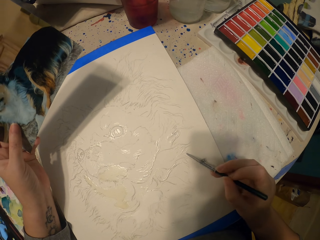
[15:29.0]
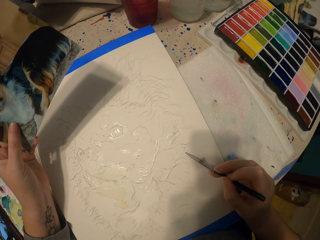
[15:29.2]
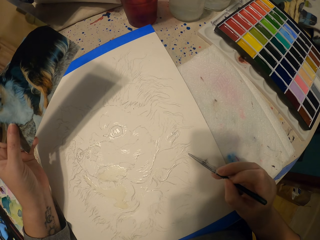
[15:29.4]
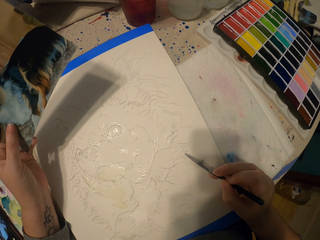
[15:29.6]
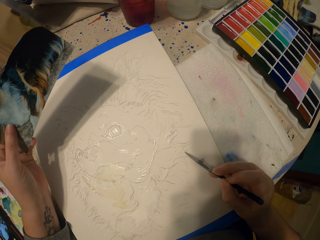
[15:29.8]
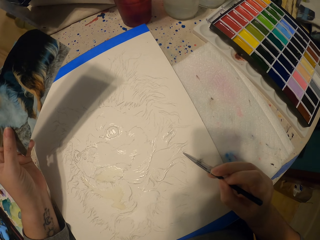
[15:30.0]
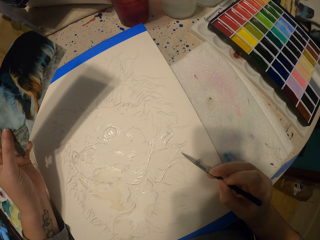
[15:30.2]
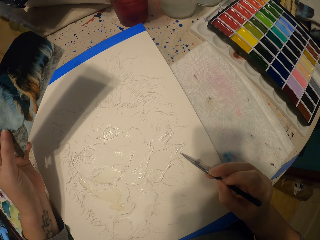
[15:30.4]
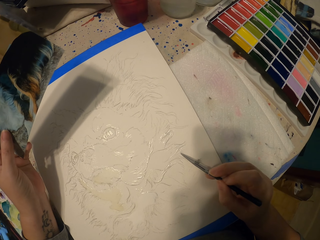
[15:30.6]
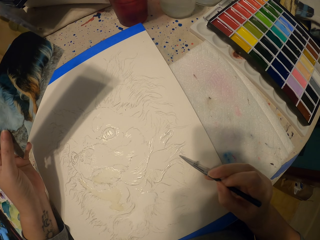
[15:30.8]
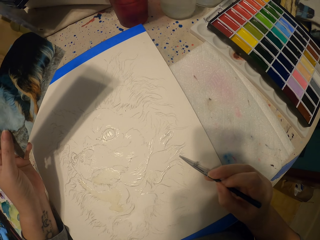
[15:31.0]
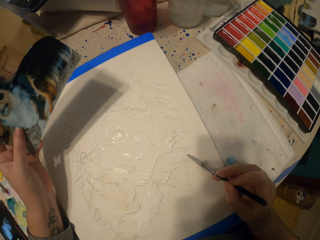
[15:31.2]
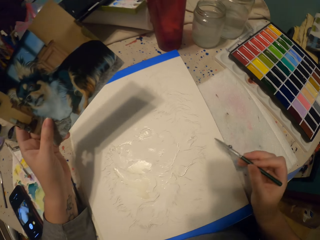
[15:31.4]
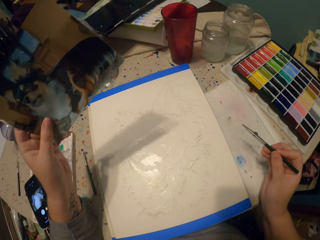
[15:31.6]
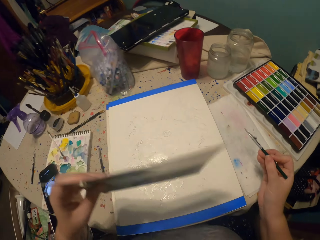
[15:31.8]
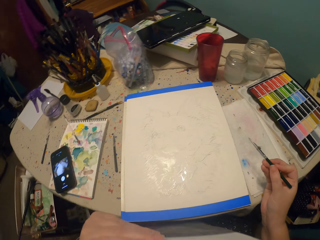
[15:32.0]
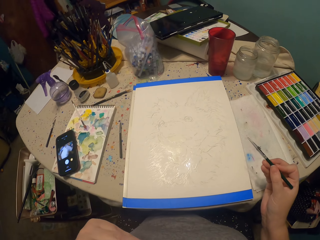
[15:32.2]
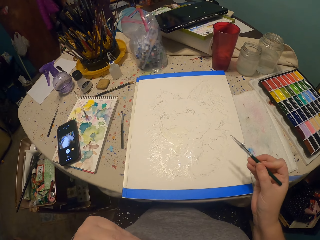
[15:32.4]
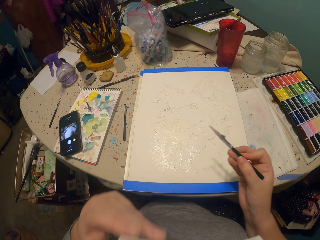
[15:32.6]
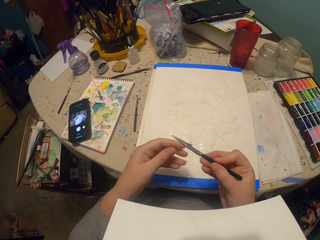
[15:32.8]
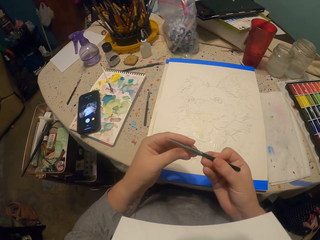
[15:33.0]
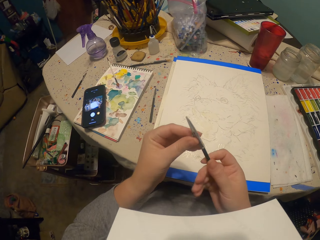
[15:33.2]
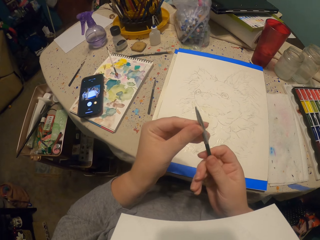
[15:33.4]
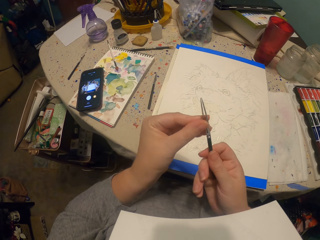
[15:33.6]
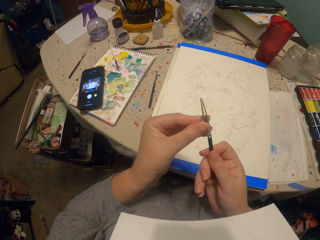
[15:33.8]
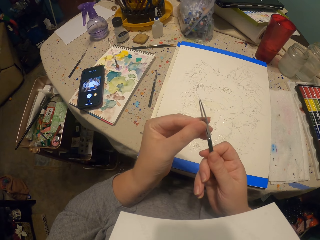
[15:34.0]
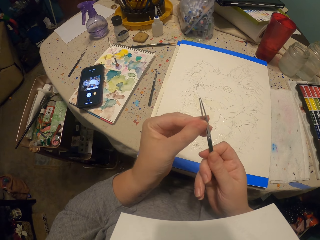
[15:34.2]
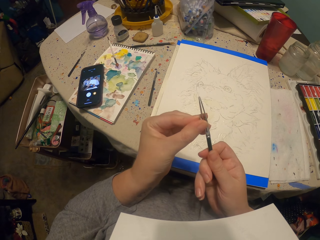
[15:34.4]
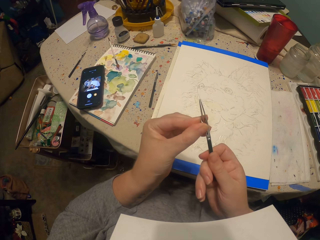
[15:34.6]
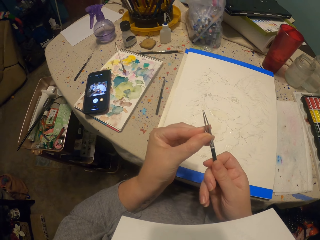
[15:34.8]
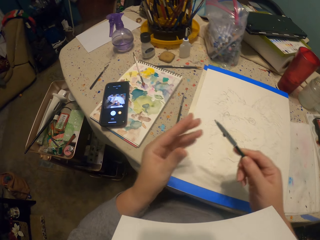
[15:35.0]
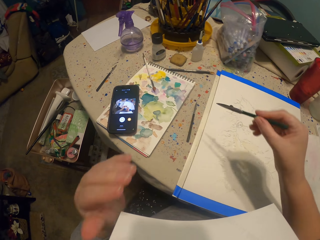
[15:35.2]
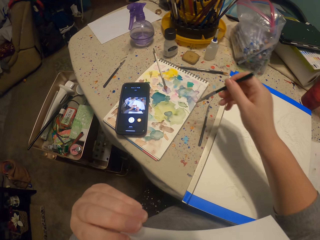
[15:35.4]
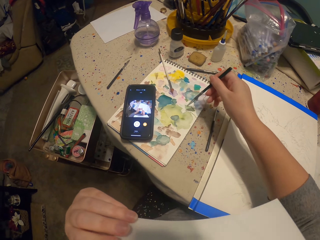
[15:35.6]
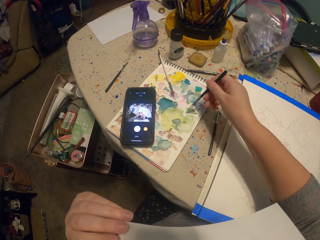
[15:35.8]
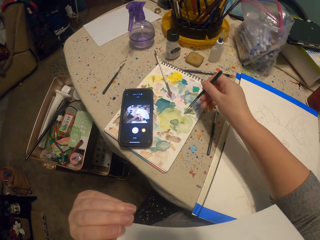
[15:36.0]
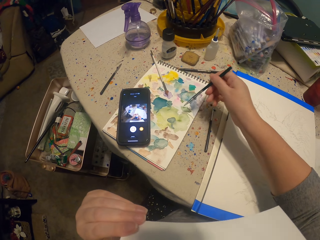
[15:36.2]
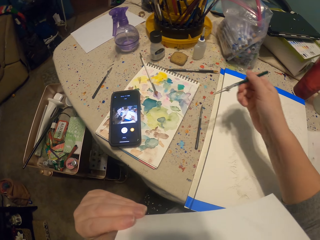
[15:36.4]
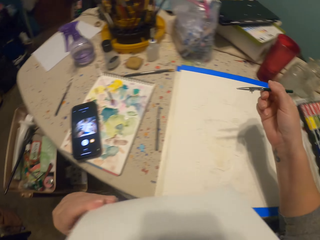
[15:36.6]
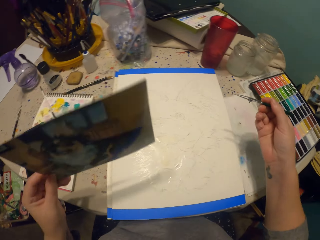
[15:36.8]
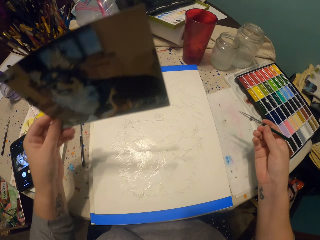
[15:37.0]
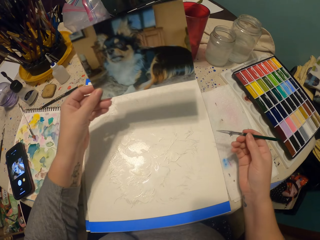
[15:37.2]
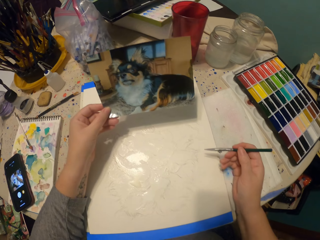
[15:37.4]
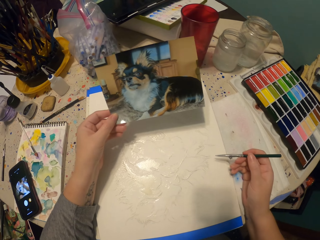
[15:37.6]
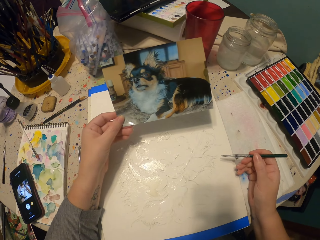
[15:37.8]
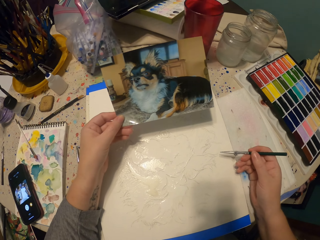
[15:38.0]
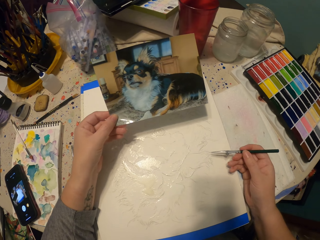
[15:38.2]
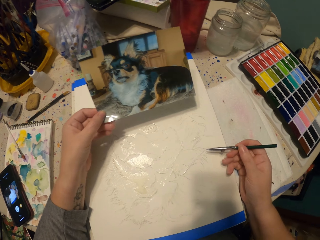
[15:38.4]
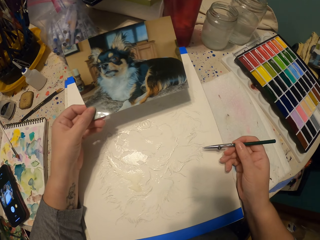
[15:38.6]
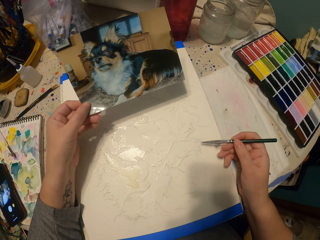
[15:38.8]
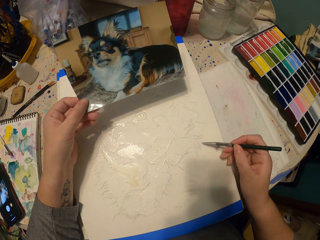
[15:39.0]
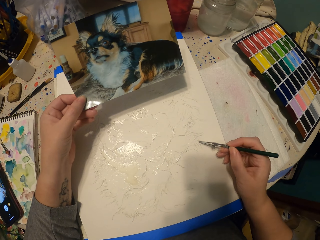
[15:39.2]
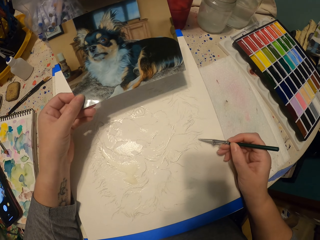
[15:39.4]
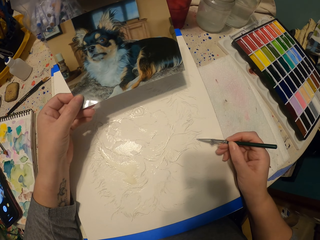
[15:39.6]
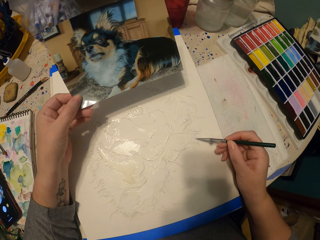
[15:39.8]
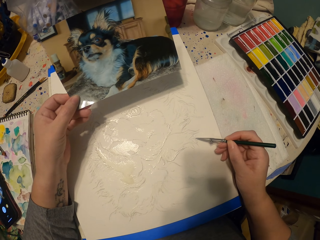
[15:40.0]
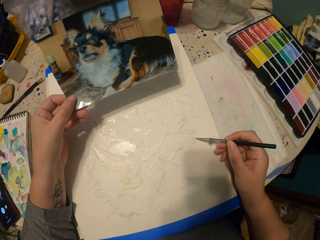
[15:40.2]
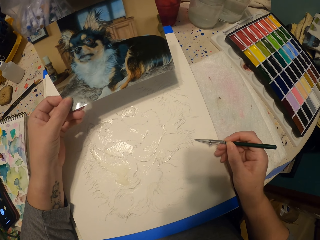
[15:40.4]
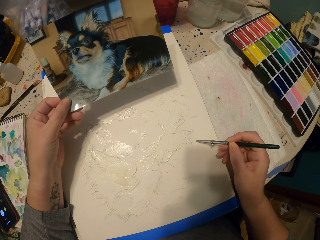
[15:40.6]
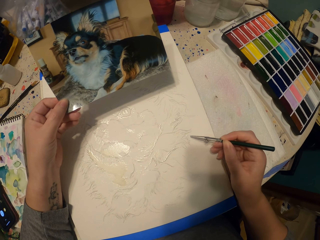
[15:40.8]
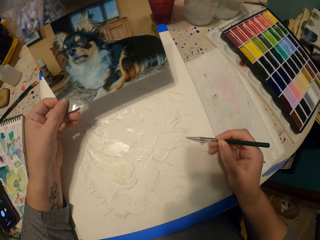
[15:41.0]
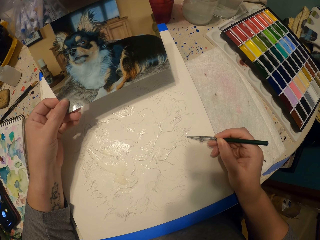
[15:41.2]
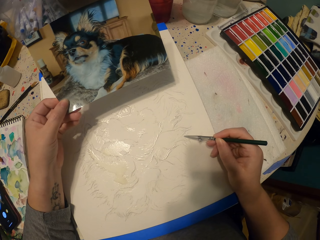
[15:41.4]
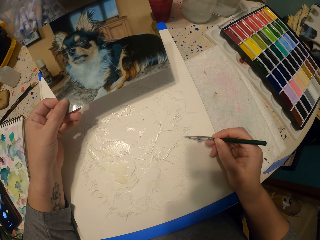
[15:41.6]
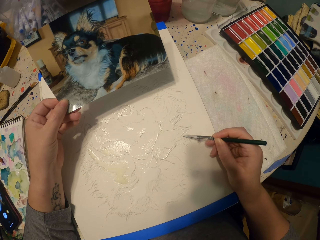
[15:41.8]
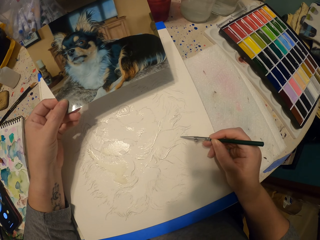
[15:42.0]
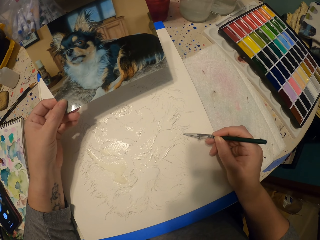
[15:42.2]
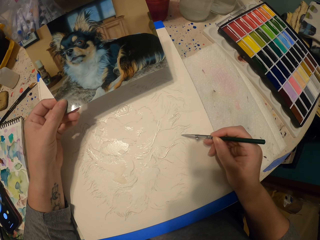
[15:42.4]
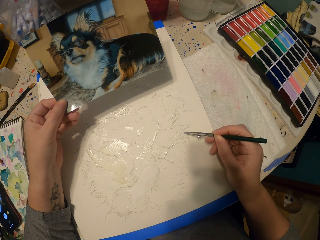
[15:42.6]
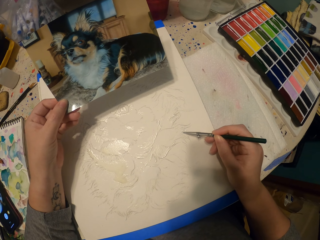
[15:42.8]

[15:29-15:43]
The camera wearer holds the photograph with the chin. They tighten a pencil tip. They dip the painting pencil in the ink. They look at the photograph. They paint a picture.

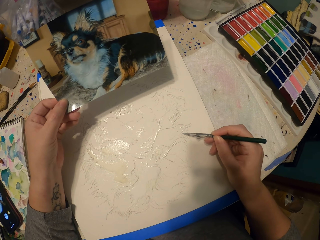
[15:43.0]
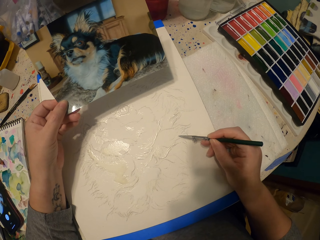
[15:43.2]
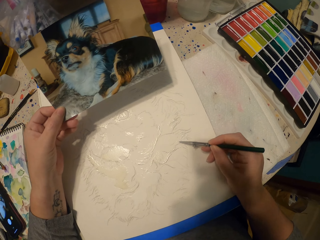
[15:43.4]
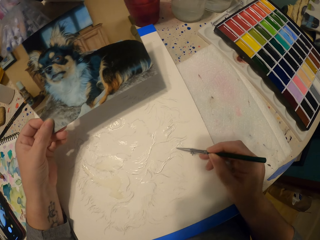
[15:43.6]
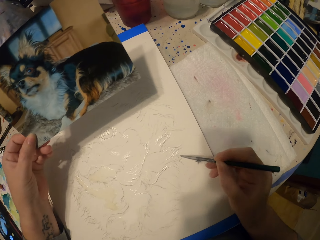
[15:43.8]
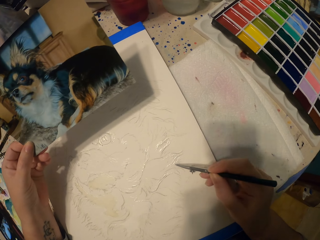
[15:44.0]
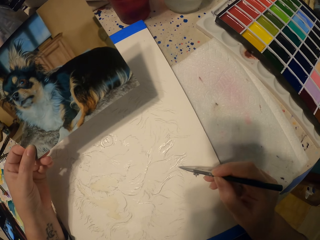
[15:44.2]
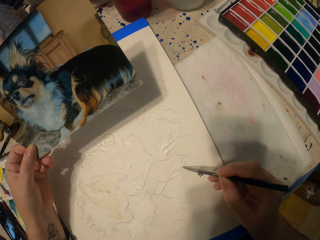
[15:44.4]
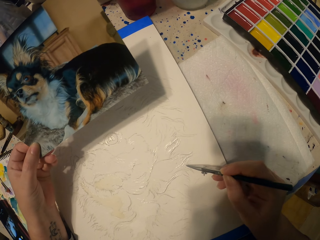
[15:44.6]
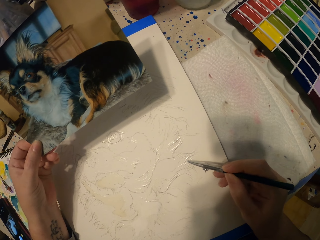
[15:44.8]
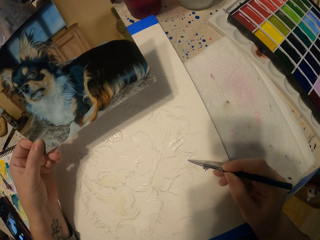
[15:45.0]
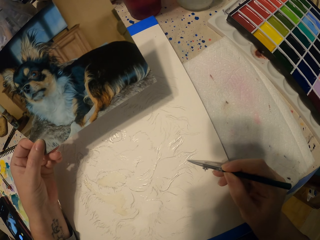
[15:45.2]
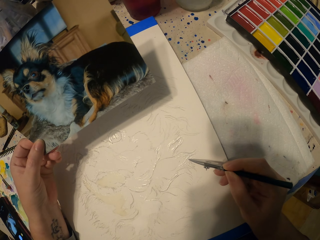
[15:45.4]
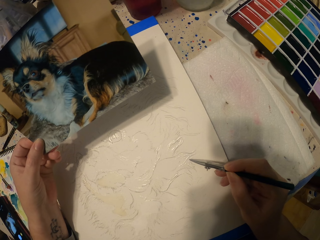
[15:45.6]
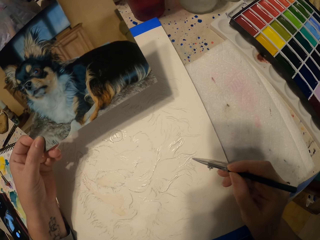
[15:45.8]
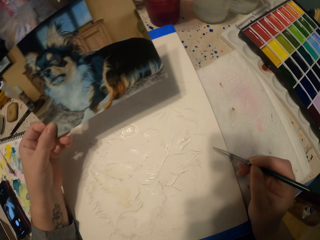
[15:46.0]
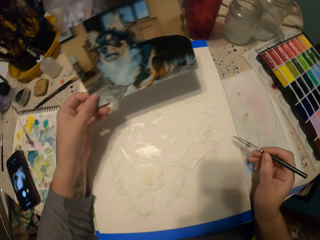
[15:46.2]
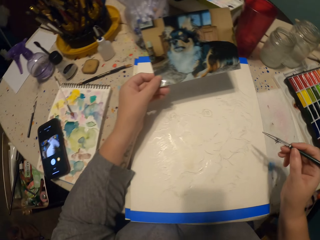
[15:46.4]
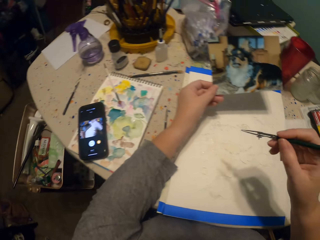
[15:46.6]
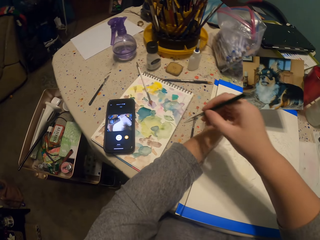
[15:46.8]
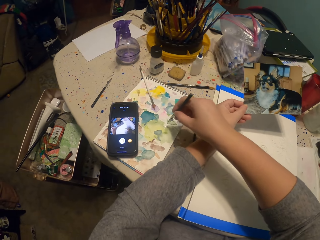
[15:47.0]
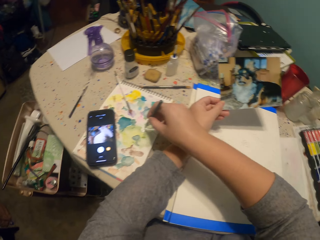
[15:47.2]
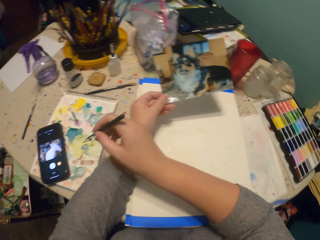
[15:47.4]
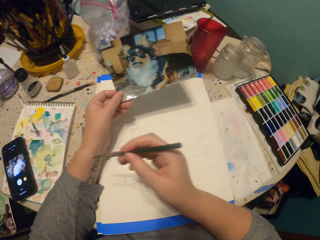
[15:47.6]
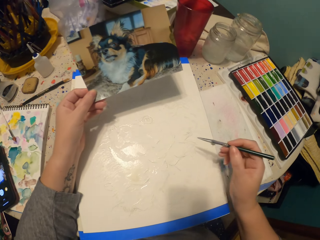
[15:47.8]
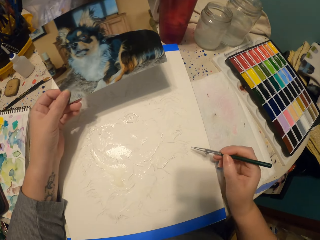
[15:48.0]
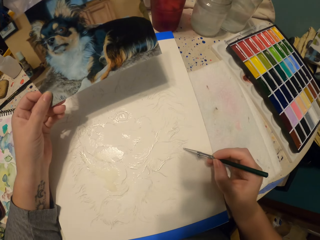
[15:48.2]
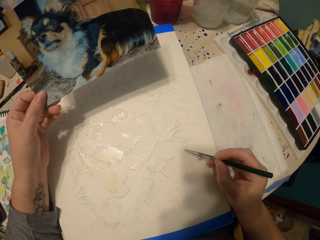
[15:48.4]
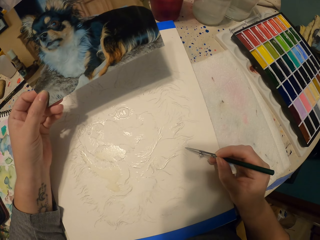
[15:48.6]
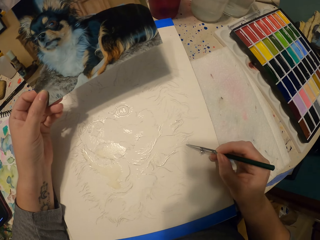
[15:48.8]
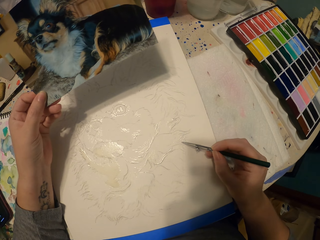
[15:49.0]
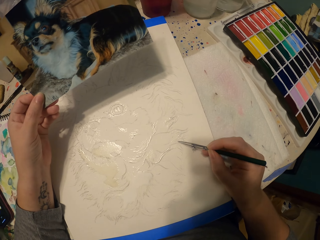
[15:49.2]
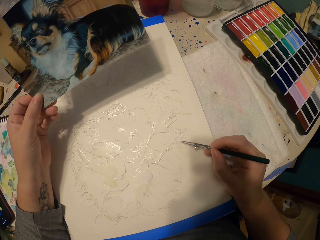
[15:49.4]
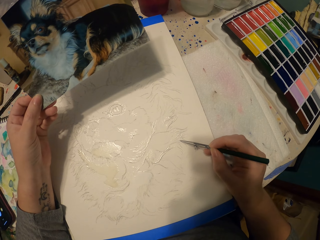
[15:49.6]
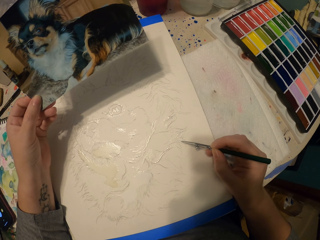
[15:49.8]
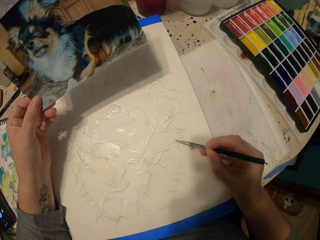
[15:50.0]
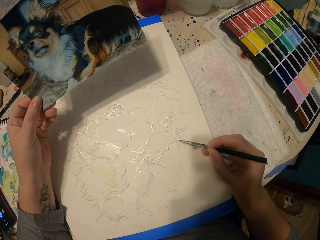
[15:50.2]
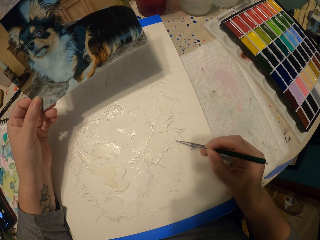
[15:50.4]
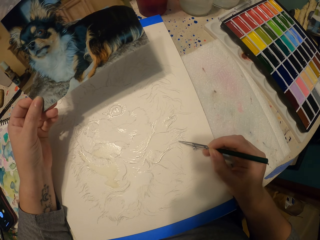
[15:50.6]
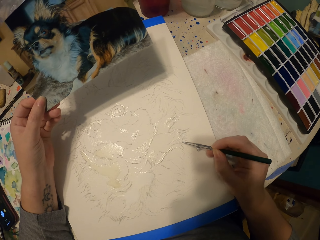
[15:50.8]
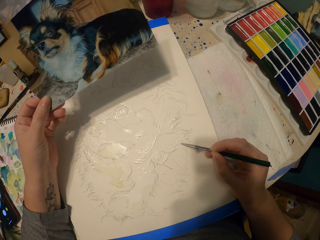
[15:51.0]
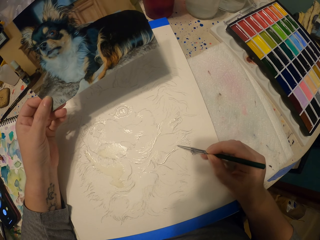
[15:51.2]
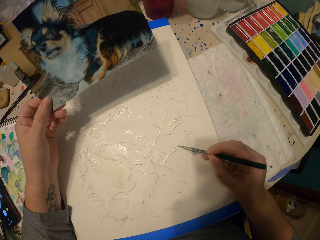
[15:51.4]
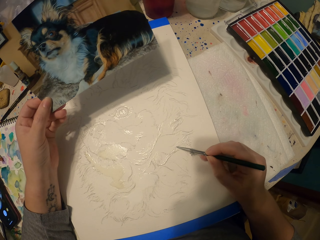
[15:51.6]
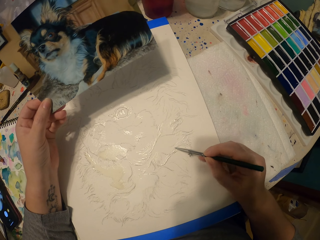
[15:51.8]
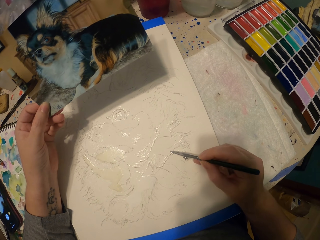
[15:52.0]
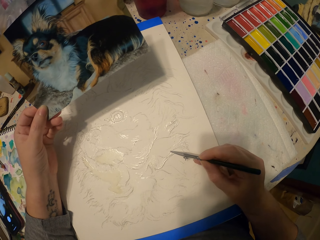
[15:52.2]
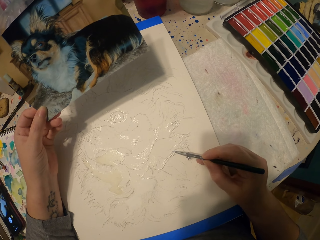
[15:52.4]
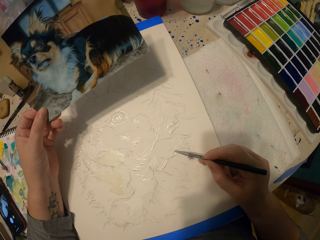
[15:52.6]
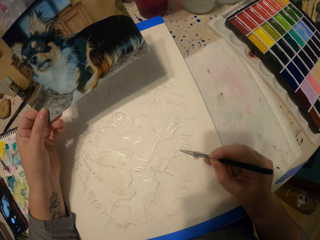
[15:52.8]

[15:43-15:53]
The camera wearer dips the painting pencil in the ink. They paint a picture.
